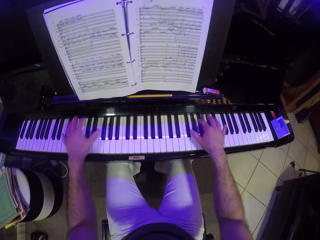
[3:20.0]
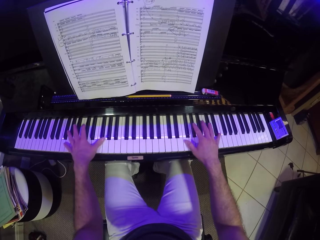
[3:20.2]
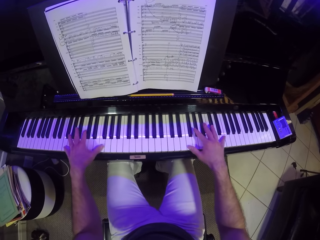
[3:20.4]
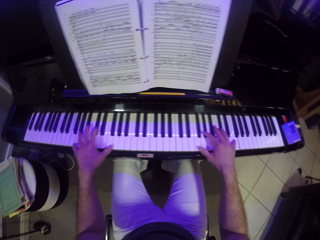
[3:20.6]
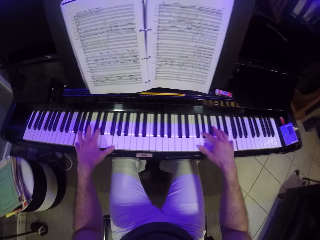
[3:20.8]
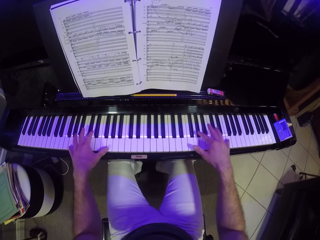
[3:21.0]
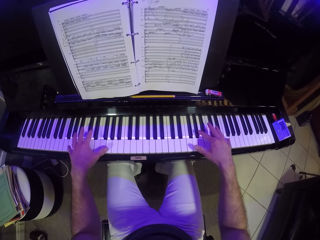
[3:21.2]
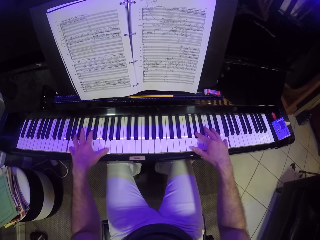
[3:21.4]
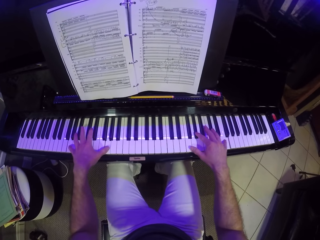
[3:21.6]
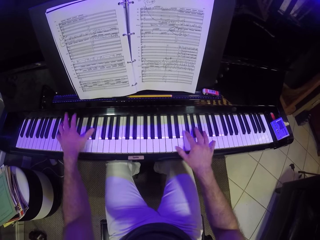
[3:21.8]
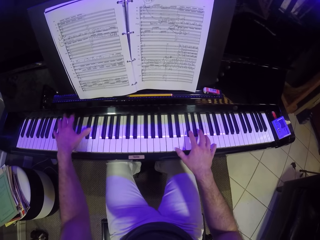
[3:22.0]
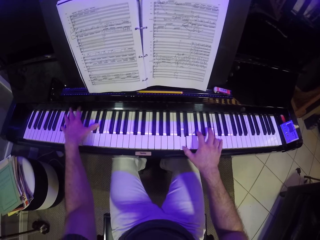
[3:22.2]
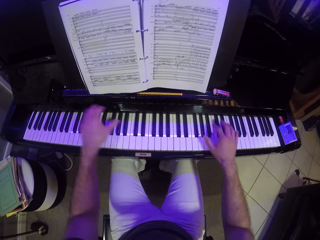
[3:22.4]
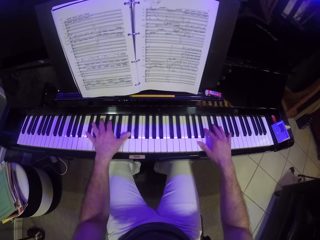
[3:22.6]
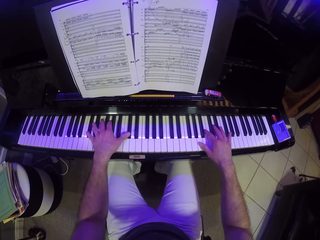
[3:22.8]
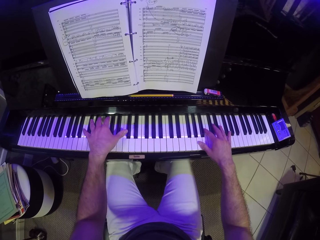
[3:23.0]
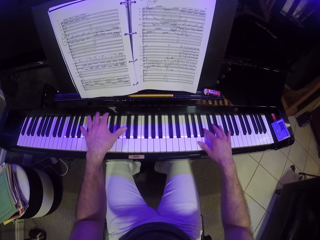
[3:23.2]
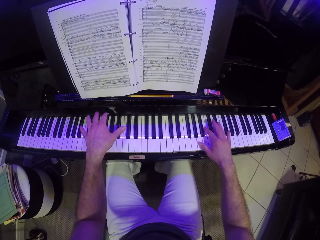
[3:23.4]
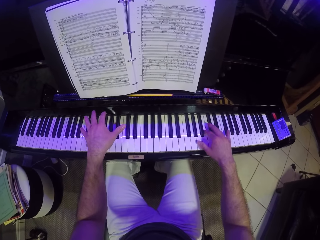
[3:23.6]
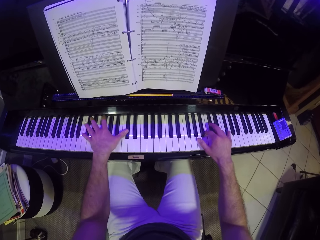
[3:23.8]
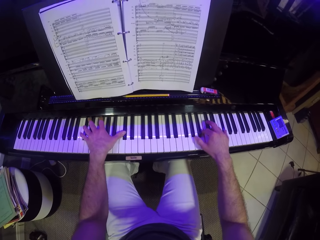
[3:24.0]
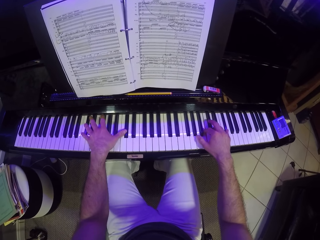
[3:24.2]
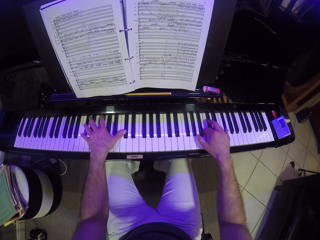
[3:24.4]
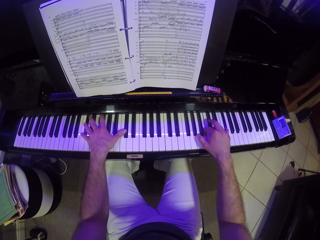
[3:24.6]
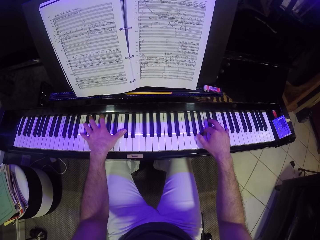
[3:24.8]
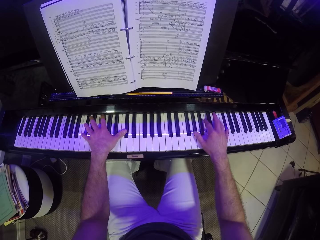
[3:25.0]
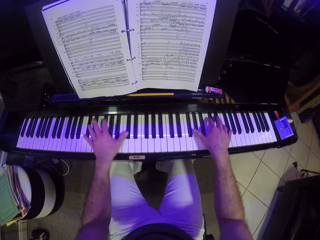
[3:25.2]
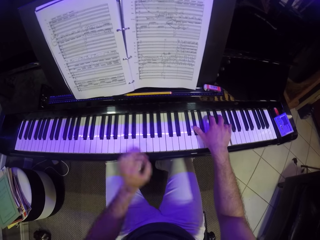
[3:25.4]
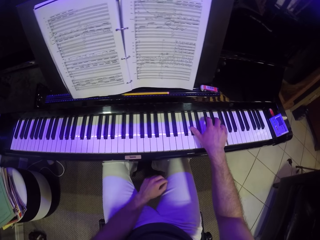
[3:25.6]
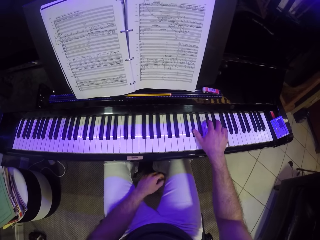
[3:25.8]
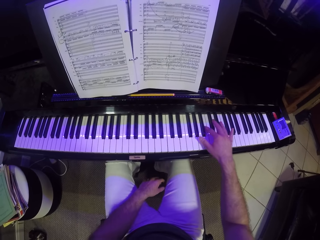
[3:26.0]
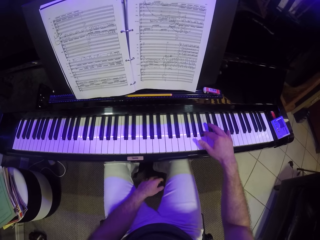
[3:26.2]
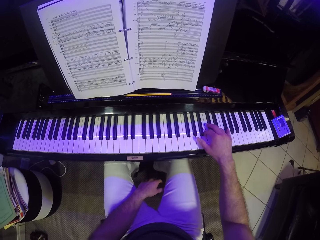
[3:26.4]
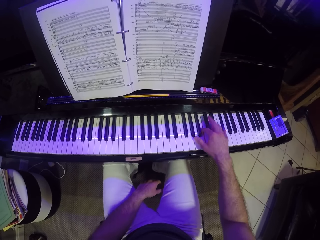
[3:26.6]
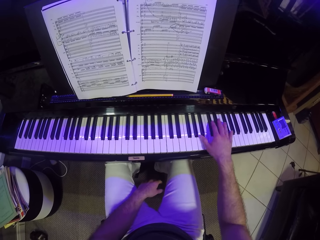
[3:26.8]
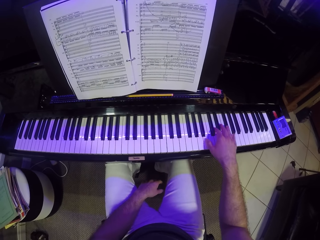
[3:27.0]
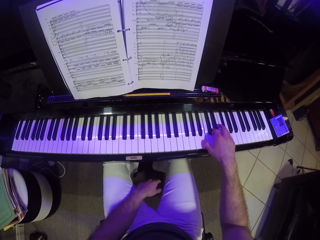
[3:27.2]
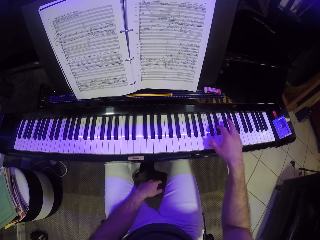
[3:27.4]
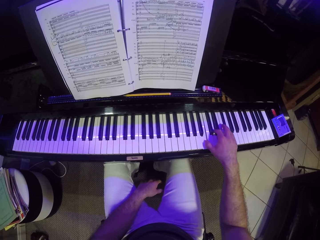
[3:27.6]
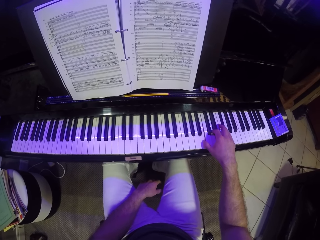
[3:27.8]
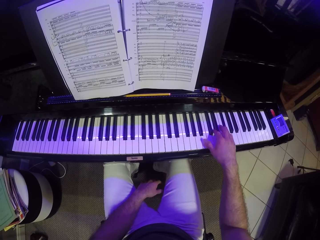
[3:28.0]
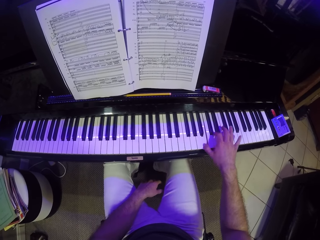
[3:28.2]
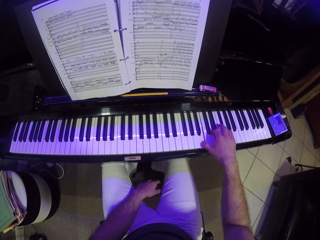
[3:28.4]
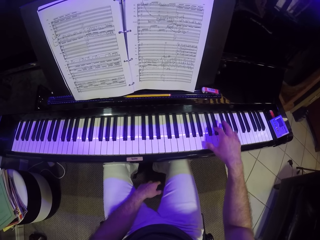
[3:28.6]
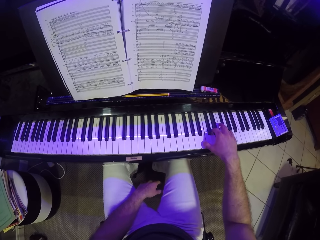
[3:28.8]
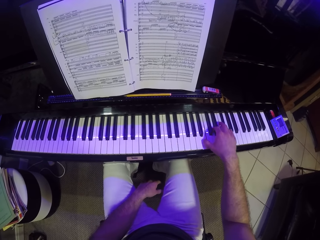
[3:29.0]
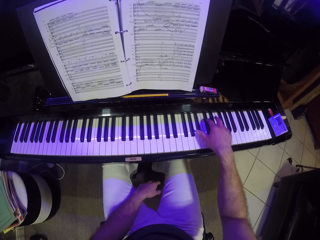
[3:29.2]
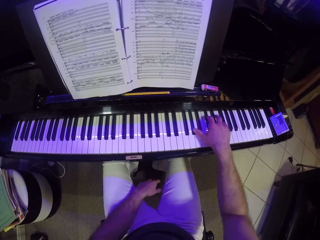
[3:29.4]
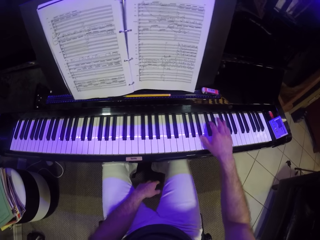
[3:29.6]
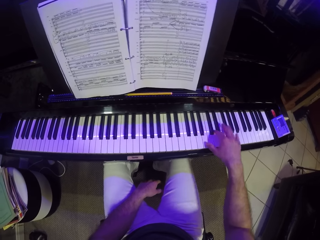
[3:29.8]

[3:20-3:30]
The camera wearer plays the piano with his right hand.

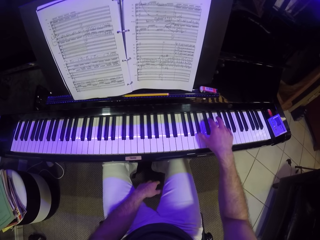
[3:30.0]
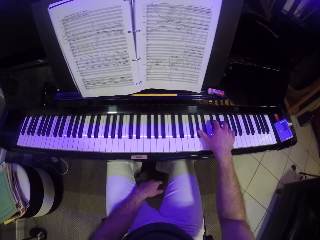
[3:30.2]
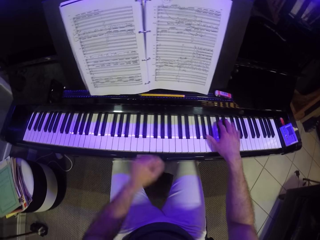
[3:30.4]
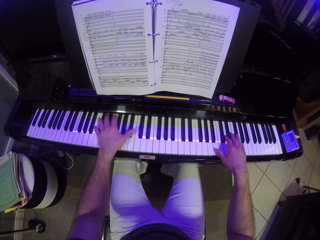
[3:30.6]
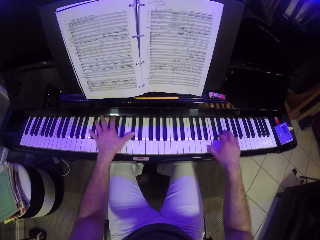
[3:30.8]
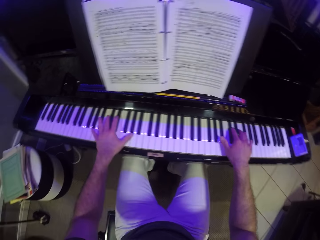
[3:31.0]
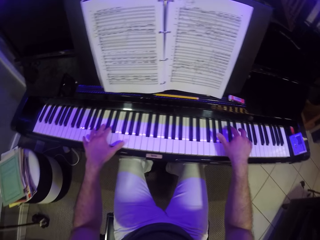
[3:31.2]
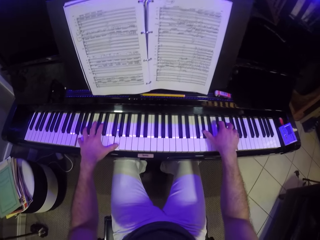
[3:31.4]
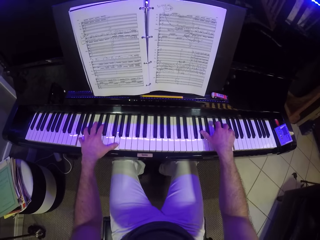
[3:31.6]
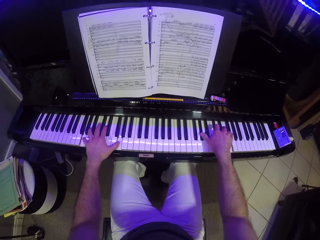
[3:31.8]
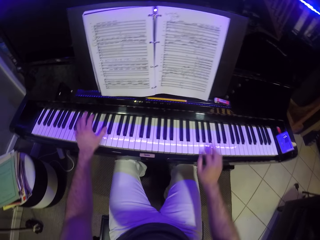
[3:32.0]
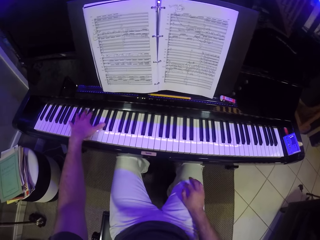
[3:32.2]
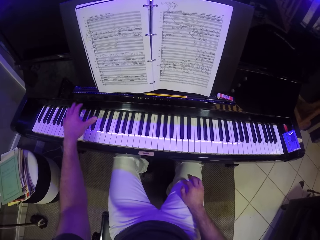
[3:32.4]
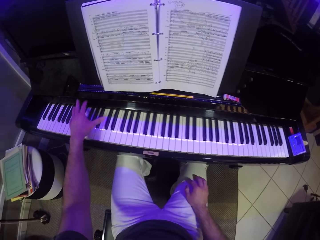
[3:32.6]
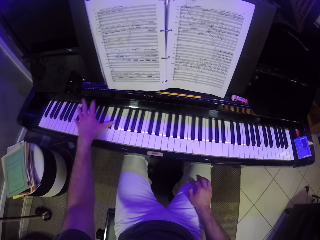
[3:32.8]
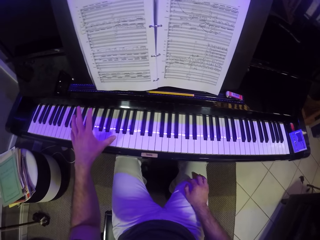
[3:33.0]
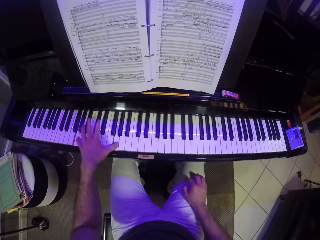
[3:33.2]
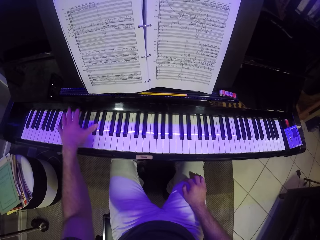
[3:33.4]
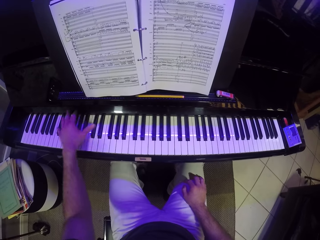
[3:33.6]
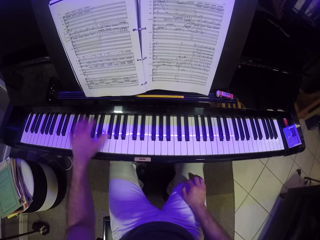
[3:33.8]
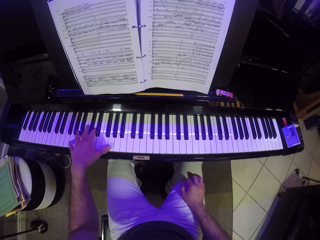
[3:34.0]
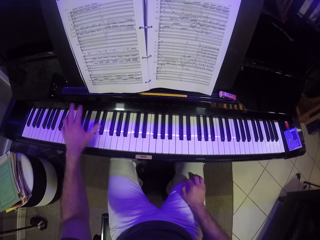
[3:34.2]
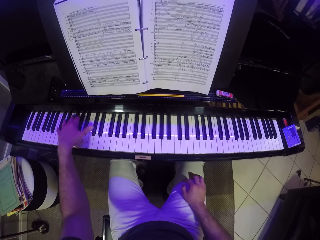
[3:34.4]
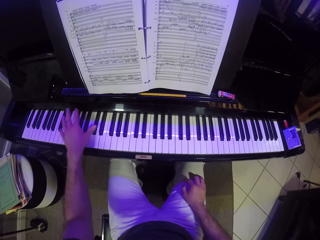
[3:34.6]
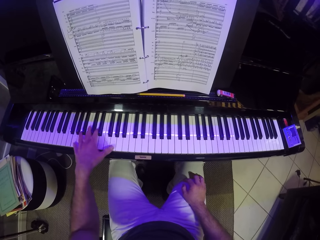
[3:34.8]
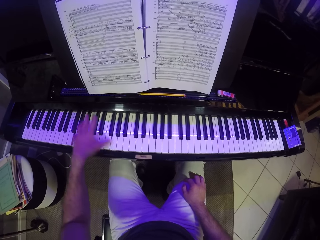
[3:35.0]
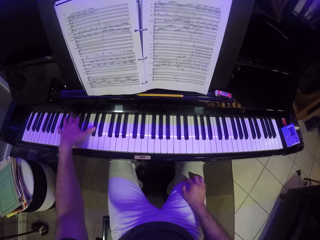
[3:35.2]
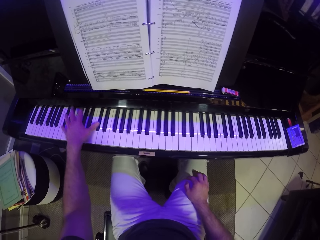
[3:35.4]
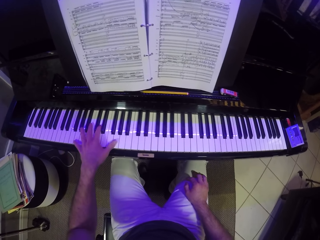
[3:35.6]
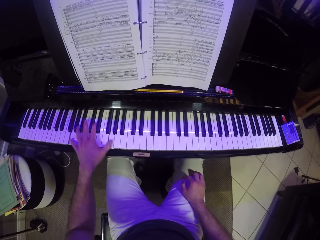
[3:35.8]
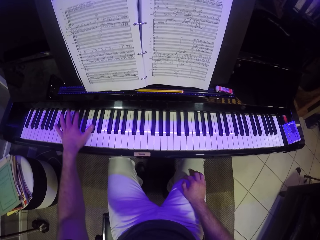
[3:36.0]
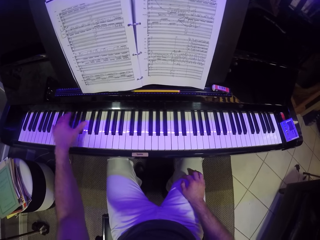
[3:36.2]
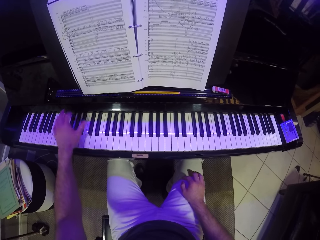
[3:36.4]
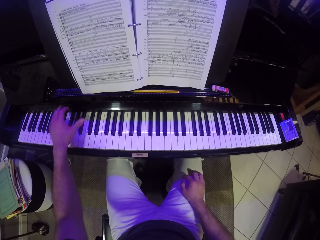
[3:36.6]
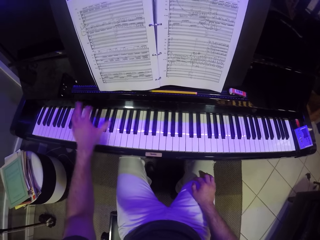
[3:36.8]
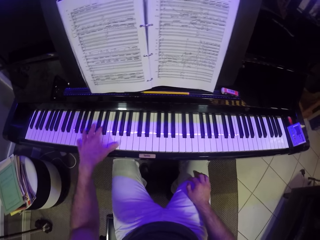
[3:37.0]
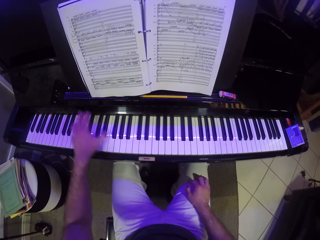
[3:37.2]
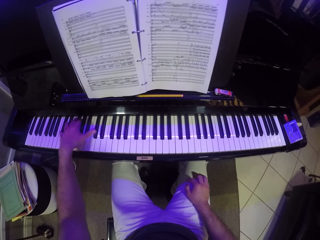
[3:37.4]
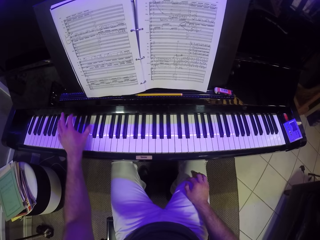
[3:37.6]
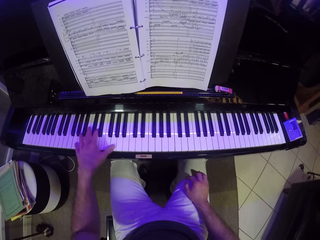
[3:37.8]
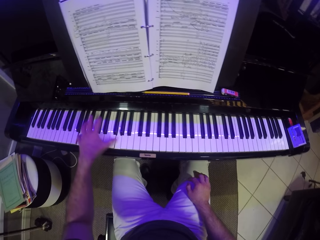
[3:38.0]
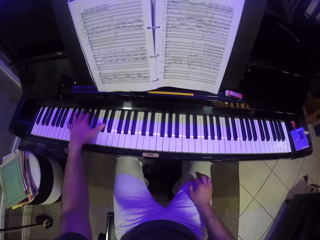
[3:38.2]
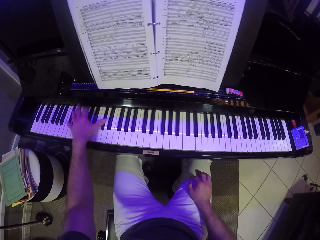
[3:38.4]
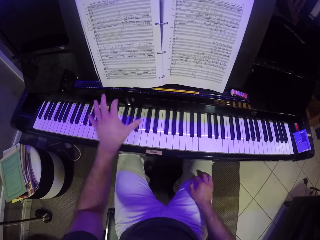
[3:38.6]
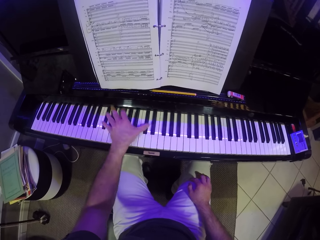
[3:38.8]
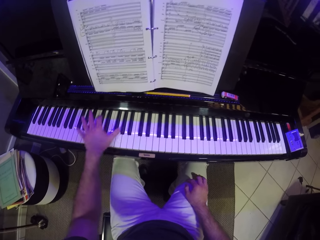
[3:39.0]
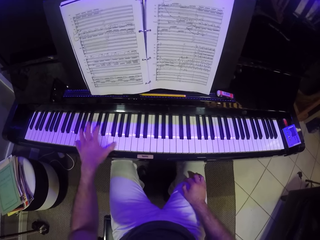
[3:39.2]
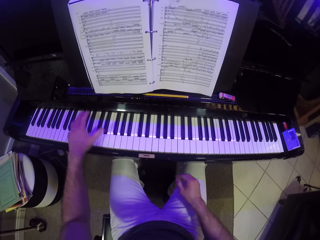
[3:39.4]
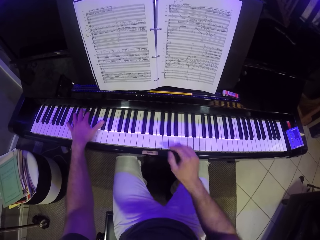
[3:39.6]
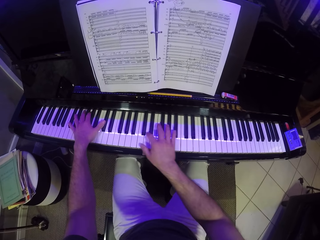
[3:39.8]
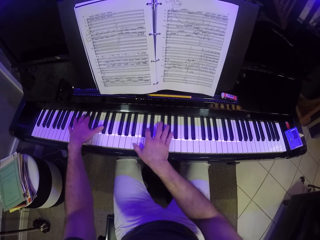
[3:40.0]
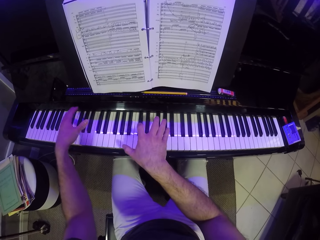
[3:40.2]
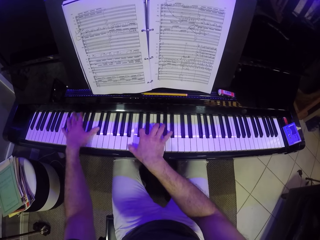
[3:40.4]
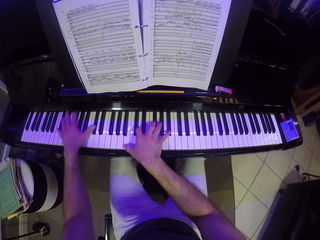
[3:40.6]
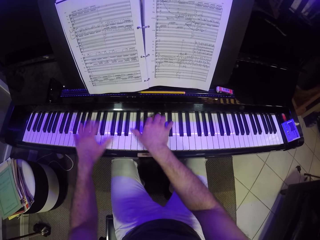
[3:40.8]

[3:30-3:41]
The camera wearer plays the piano with both his hands. He plays the piano with his left hand.
